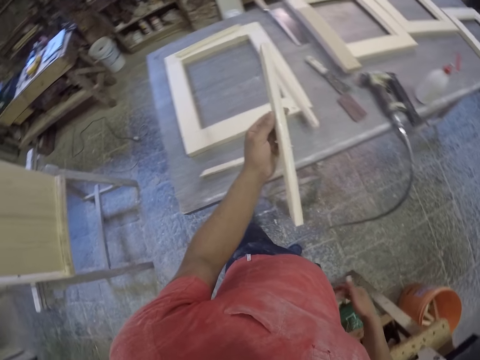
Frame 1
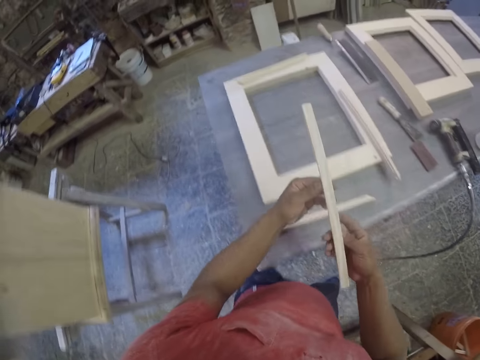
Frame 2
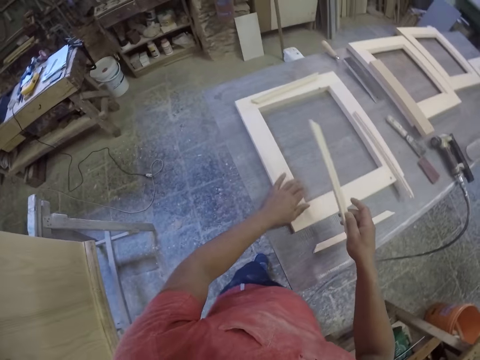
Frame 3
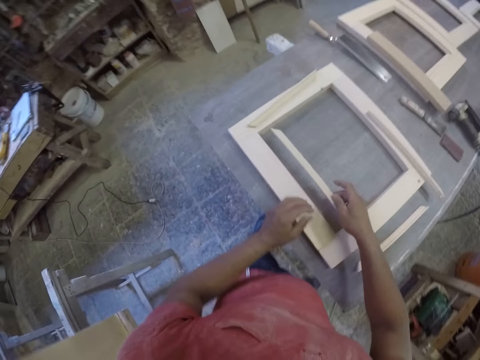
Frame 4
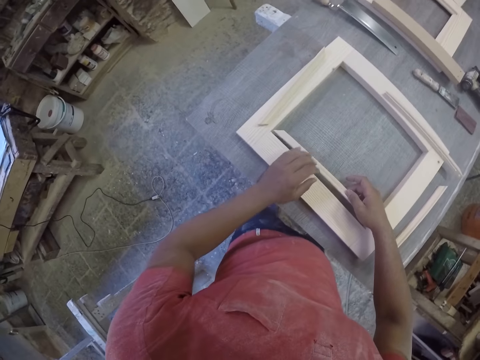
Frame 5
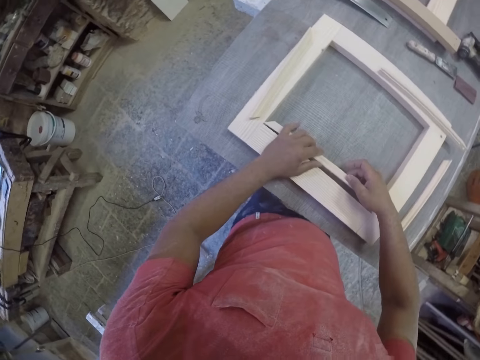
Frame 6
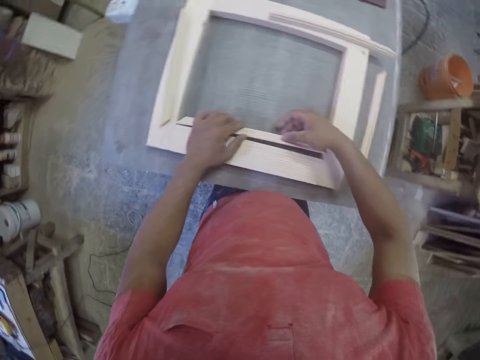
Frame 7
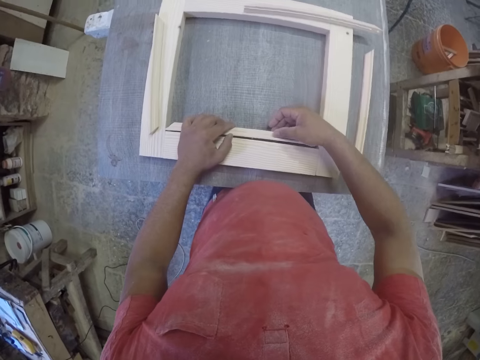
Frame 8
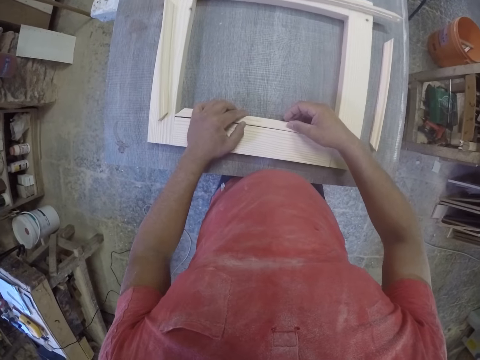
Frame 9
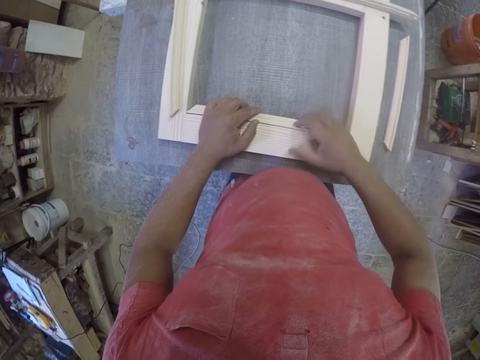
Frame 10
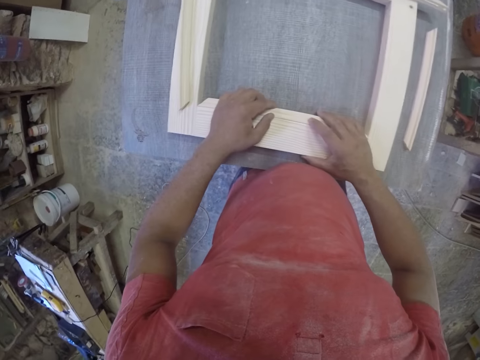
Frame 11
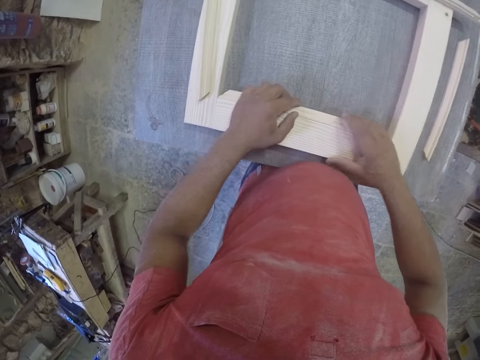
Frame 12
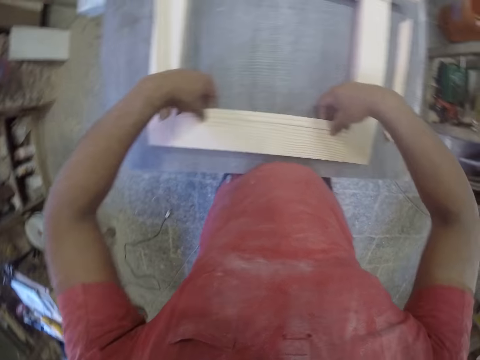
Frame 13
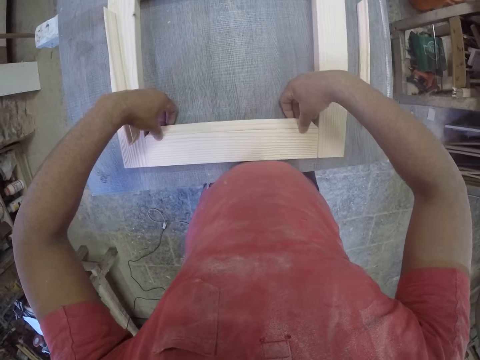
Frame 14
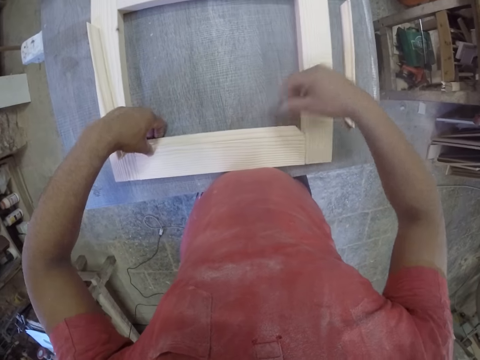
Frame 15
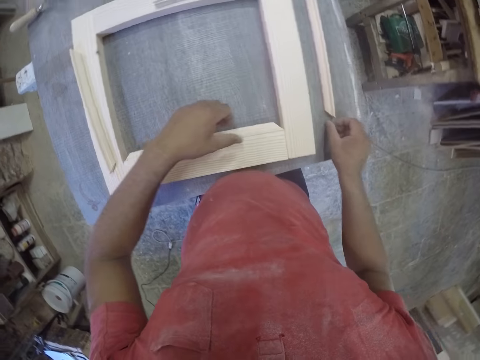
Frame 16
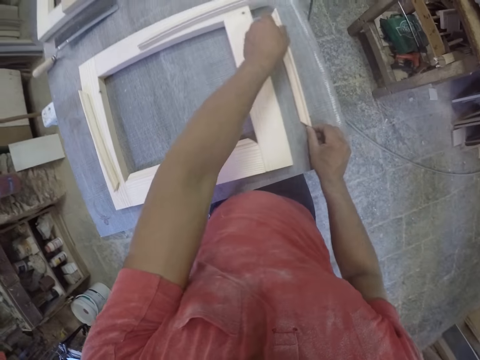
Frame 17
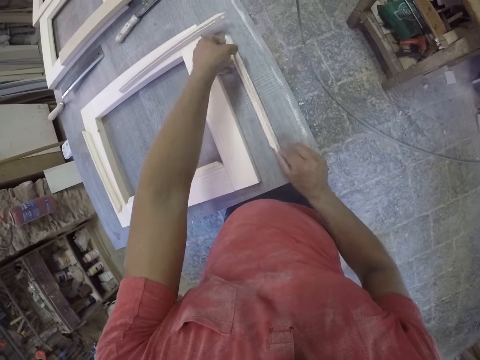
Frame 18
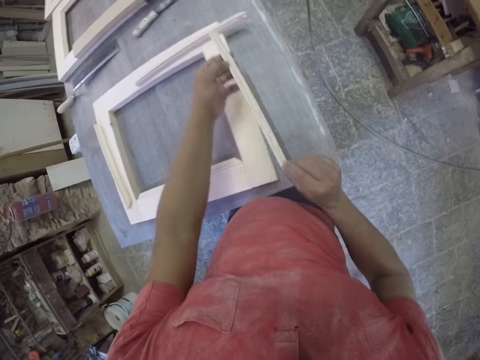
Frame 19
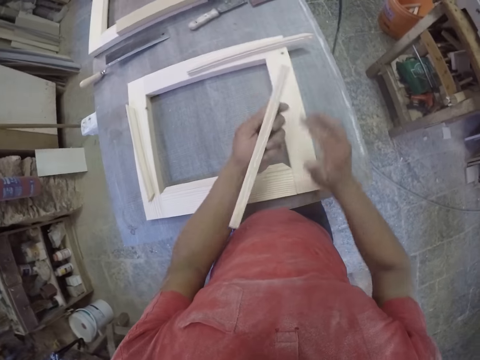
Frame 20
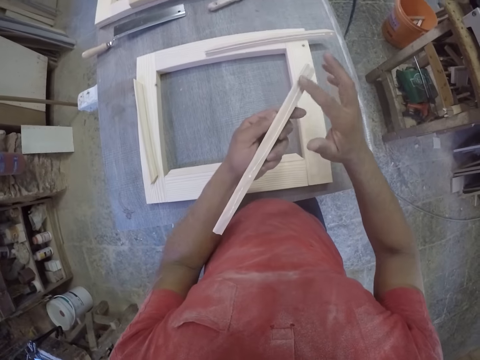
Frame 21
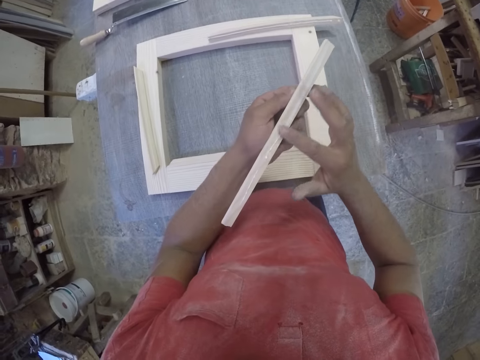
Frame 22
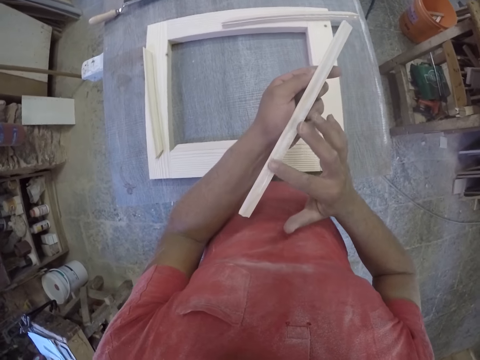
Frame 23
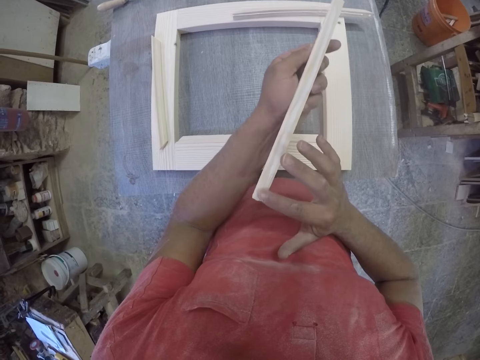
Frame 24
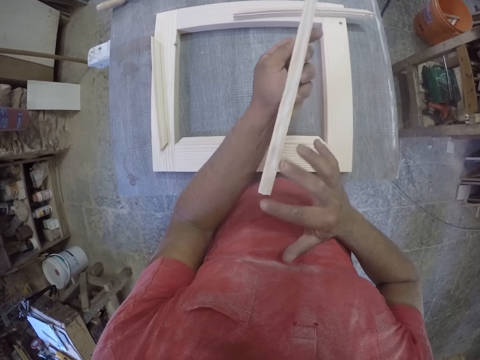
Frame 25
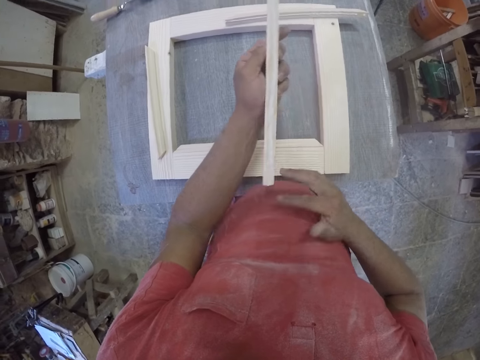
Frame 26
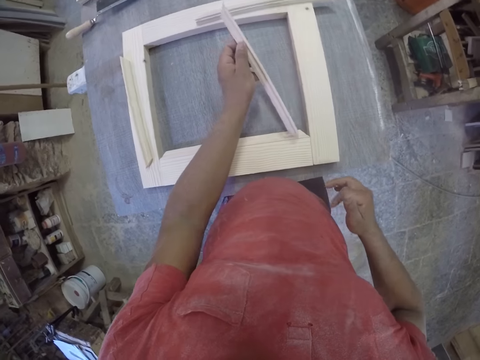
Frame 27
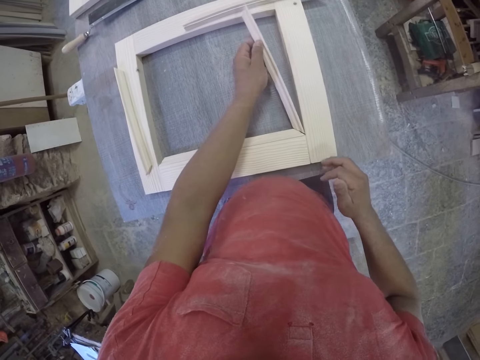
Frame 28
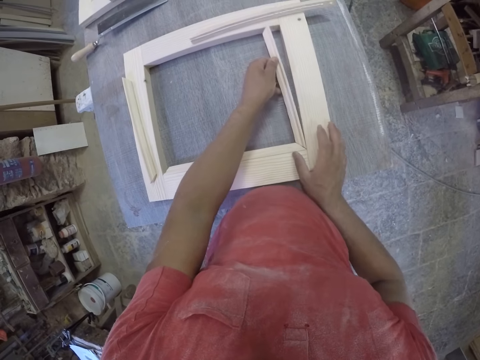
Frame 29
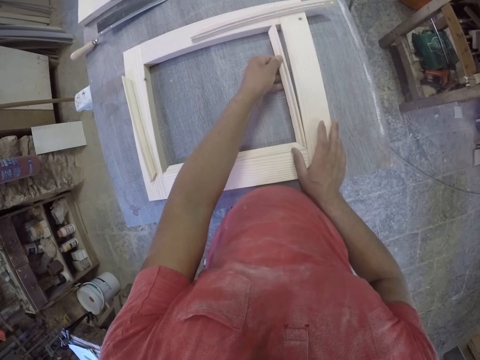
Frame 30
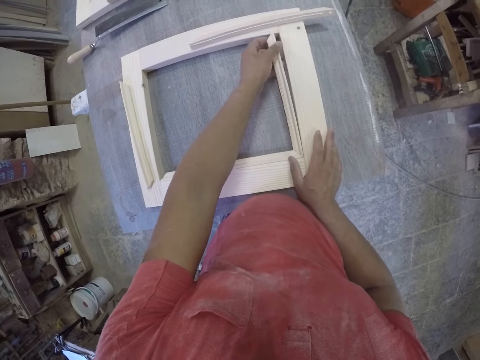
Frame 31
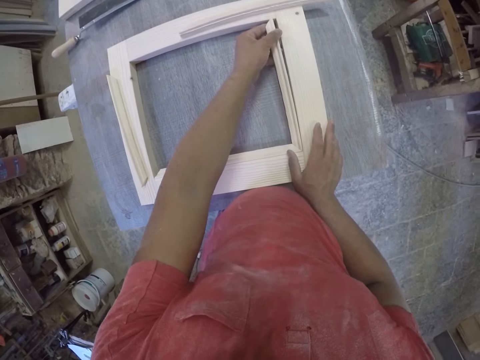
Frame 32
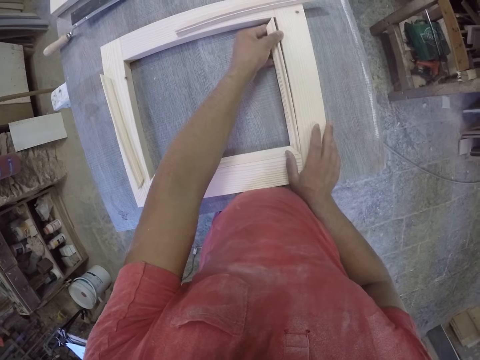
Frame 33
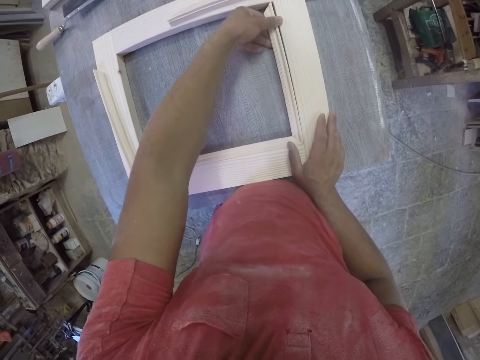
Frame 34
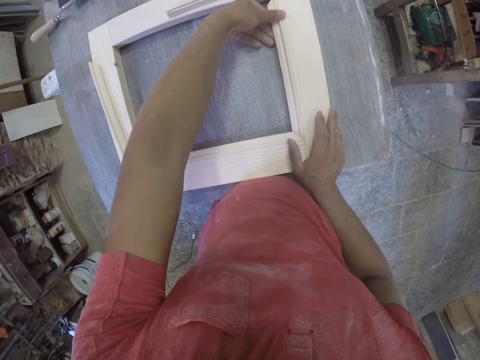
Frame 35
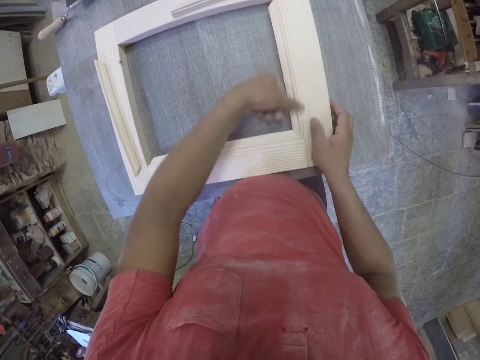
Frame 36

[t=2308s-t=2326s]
The camera wearer sticks the frame part on the main frame. They take another frame part, spread glue on the frame part by hand, and stick the frame part on the main frame.

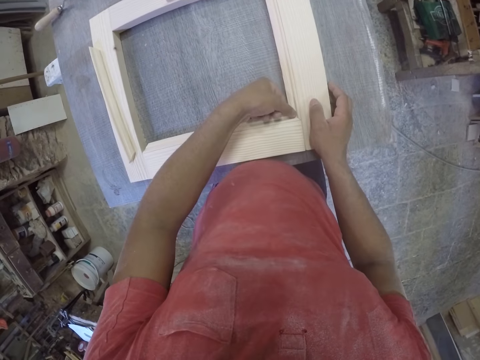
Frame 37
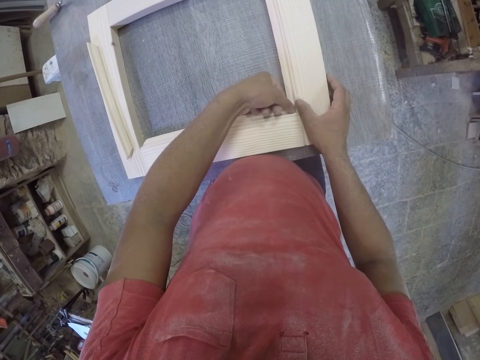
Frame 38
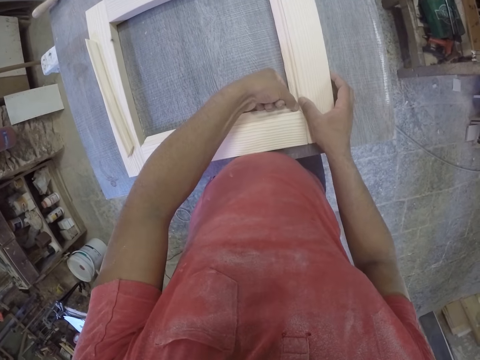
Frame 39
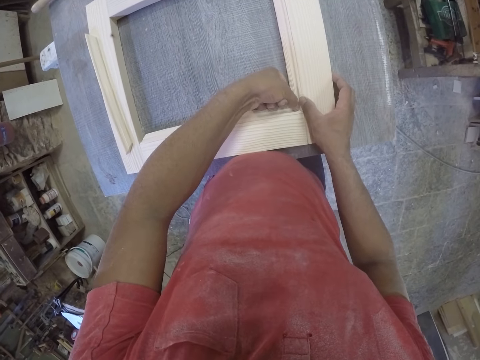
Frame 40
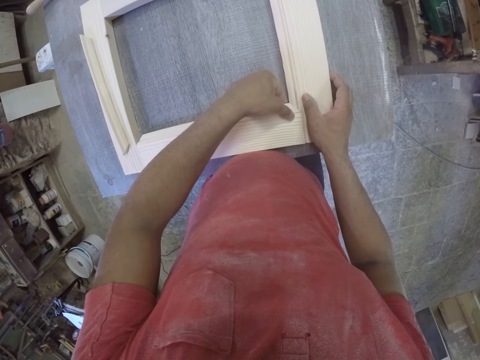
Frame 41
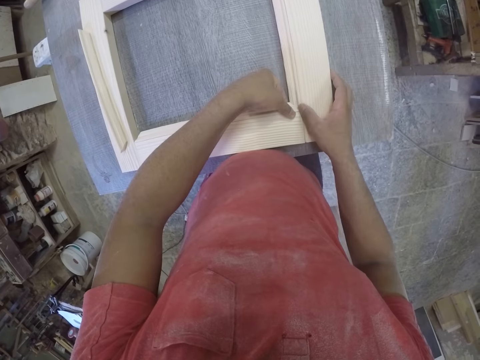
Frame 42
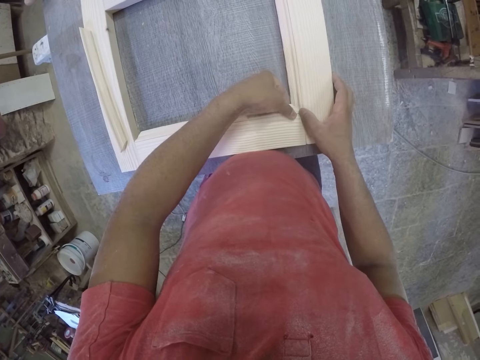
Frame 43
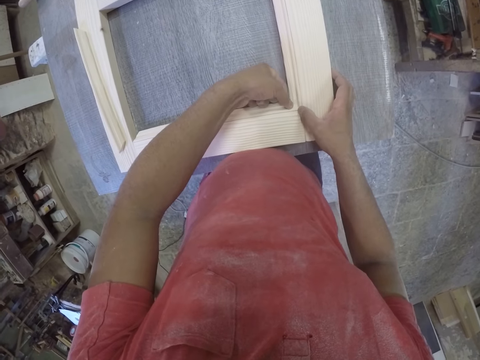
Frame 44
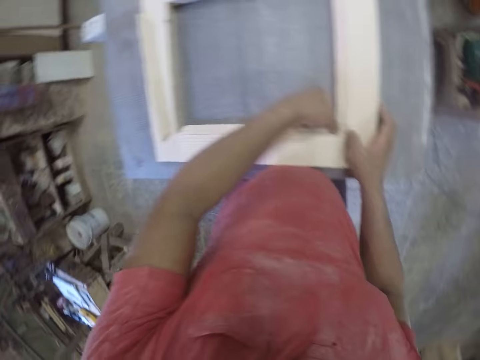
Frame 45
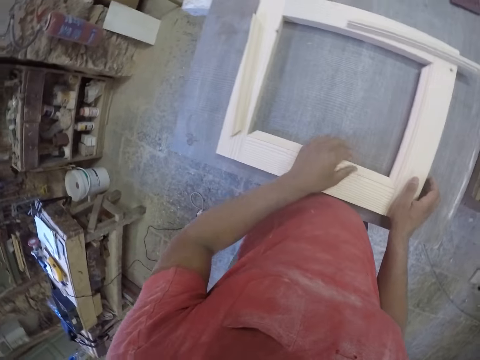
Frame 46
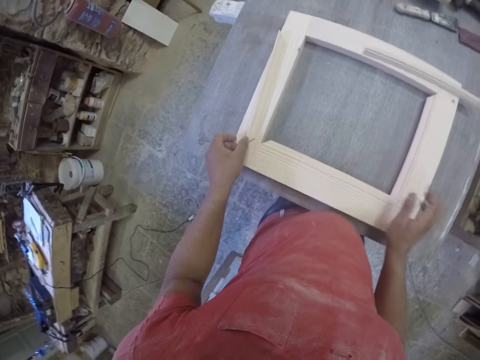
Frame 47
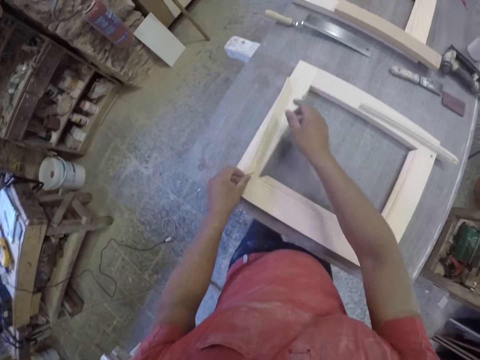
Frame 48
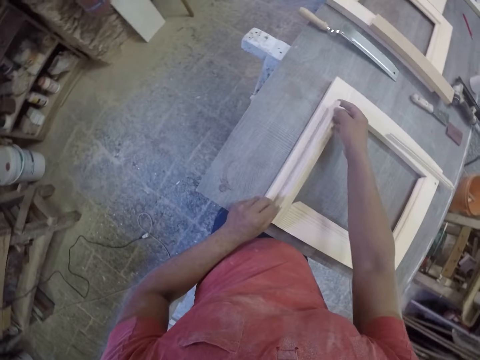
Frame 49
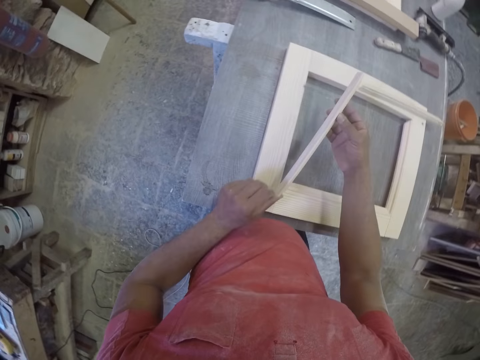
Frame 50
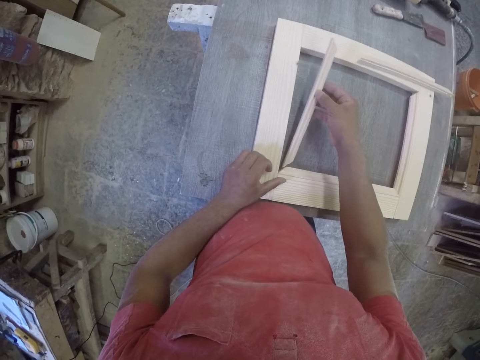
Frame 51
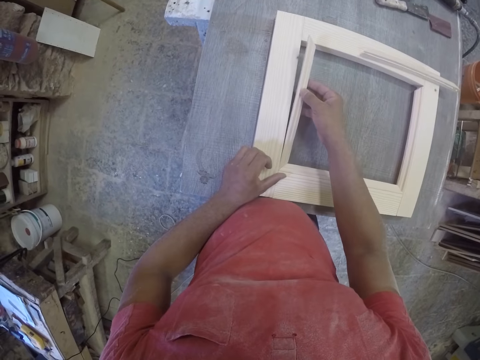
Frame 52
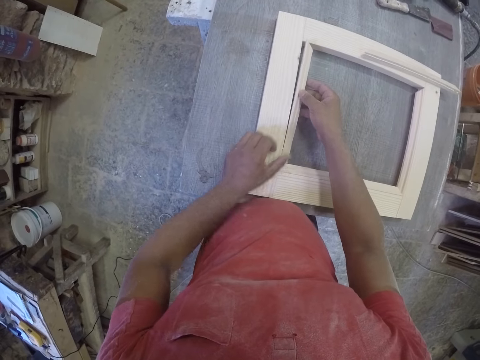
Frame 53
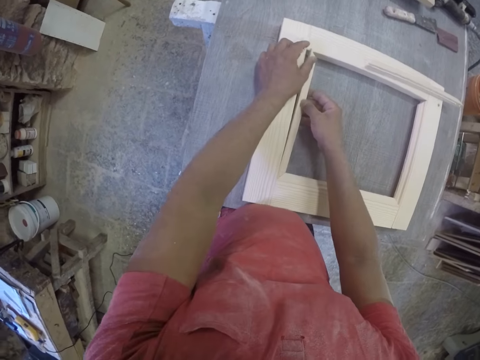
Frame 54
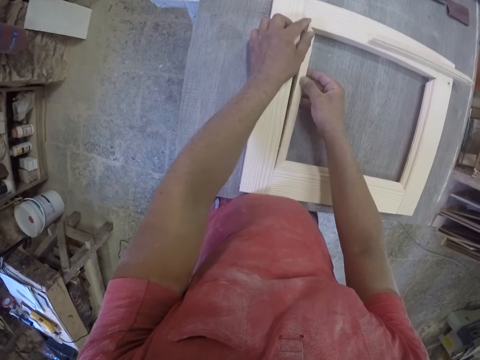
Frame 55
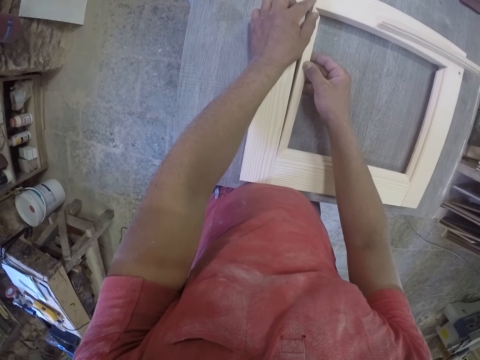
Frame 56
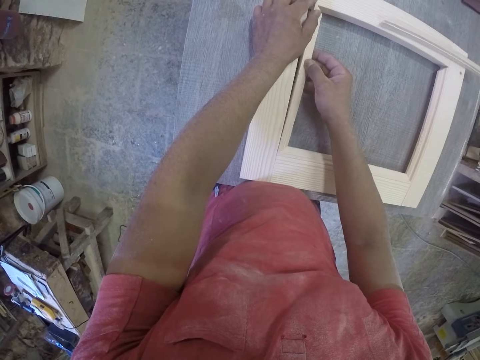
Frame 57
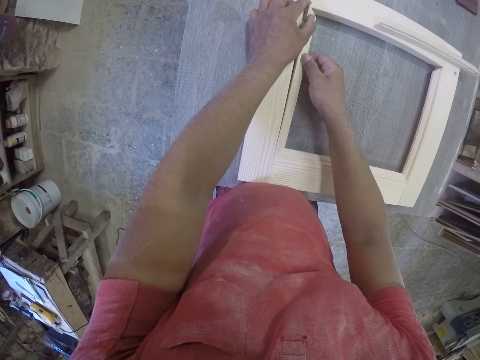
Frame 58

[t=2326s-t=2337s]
The camera wearer picks up a piece of wood. They fix the piece of wood to the frame.
